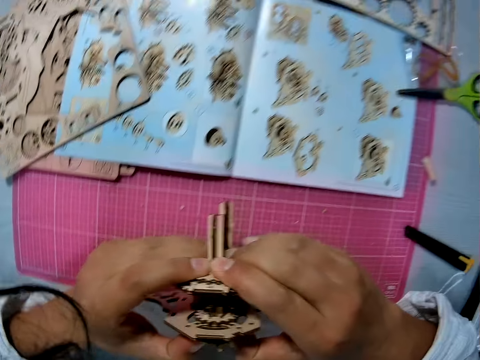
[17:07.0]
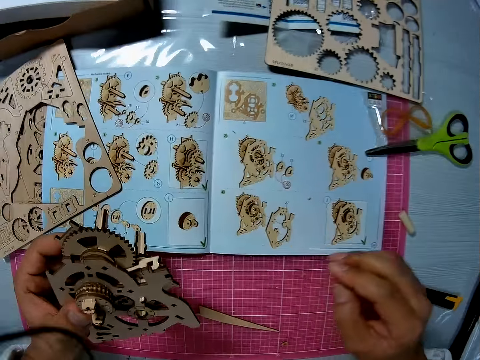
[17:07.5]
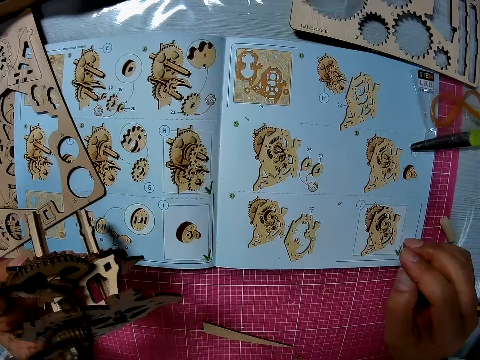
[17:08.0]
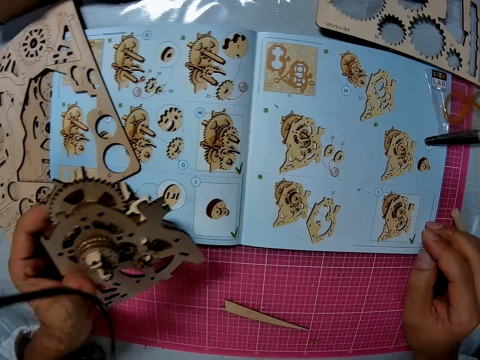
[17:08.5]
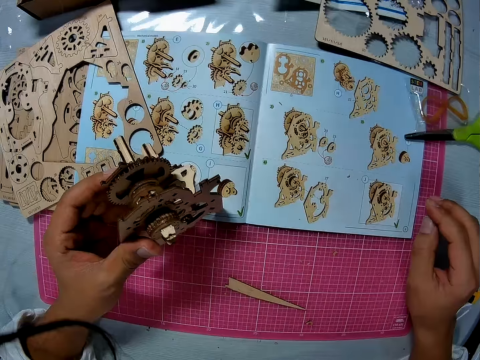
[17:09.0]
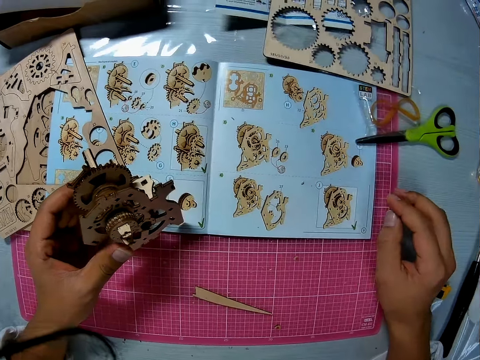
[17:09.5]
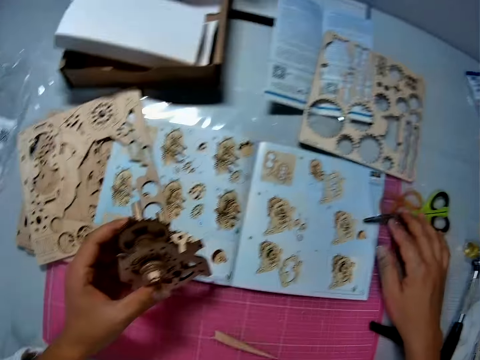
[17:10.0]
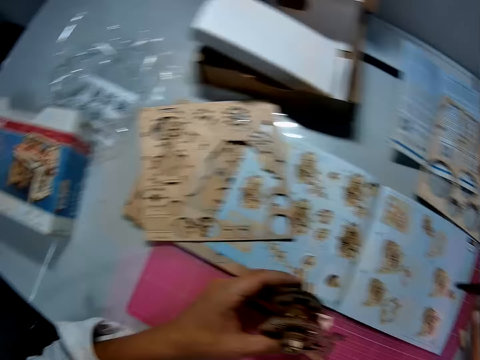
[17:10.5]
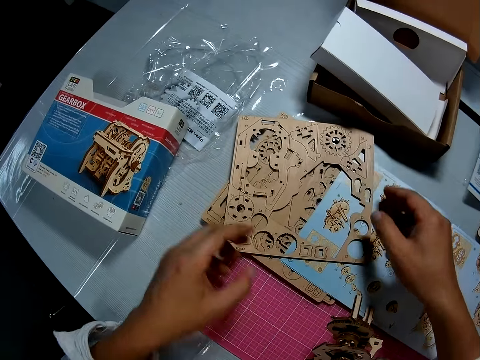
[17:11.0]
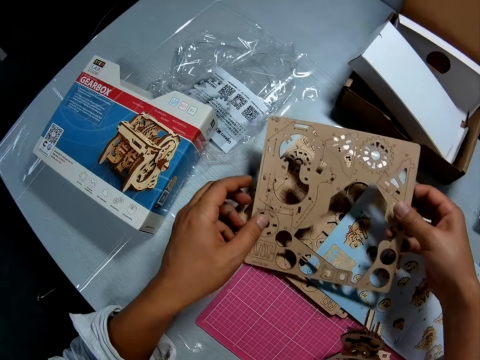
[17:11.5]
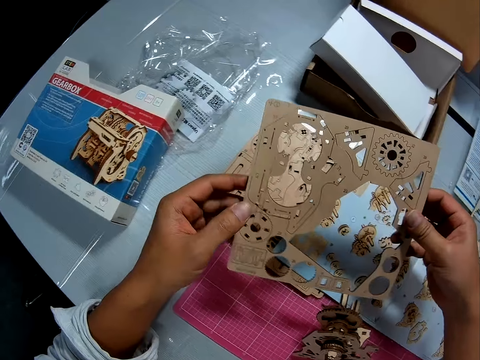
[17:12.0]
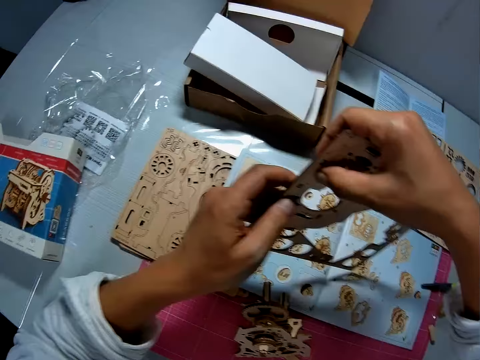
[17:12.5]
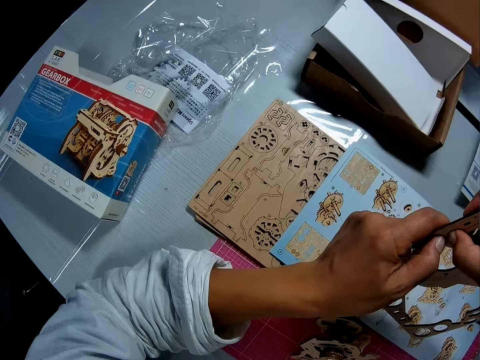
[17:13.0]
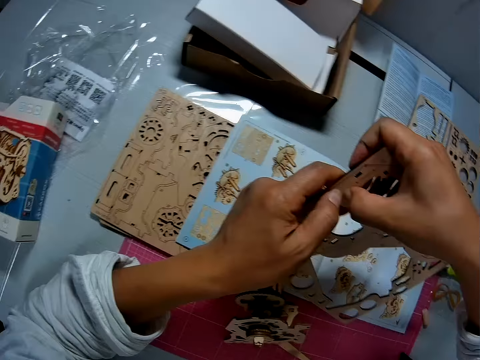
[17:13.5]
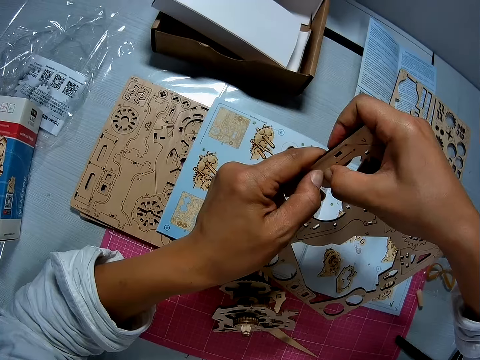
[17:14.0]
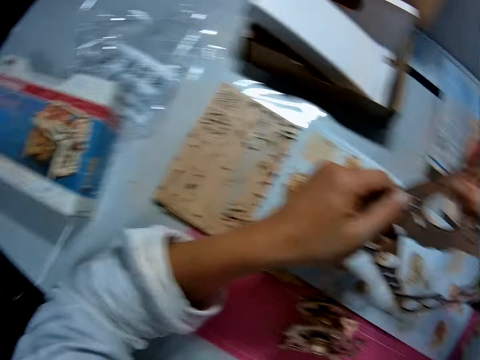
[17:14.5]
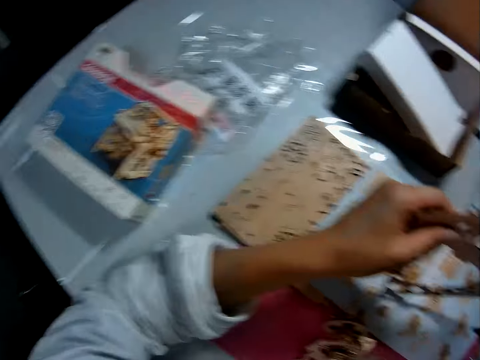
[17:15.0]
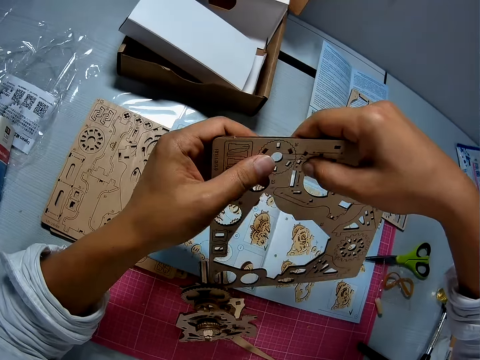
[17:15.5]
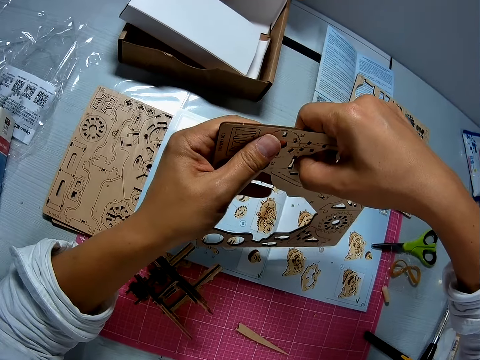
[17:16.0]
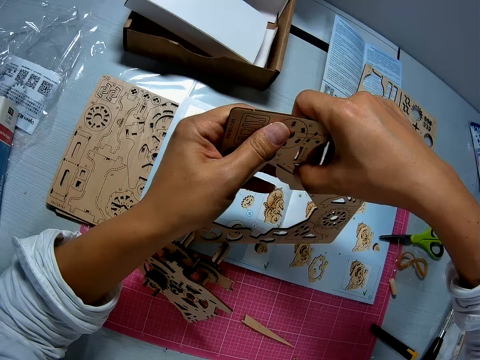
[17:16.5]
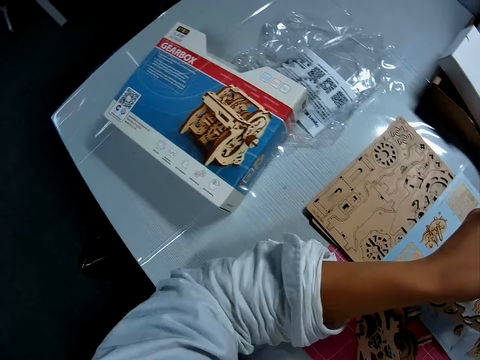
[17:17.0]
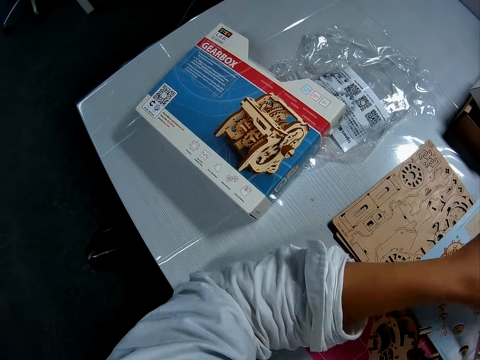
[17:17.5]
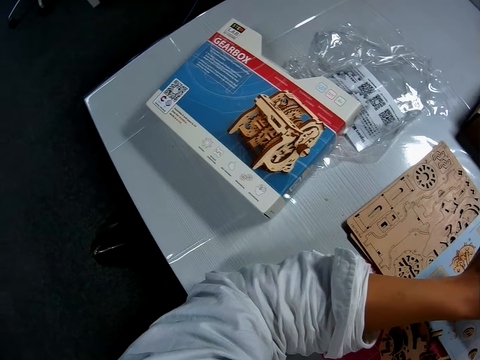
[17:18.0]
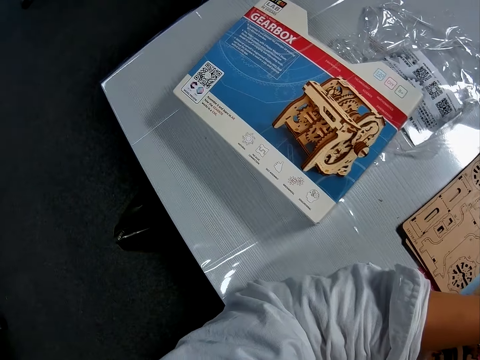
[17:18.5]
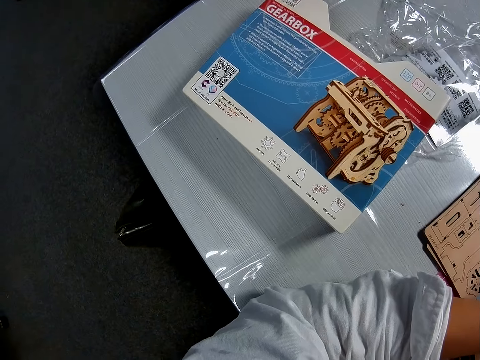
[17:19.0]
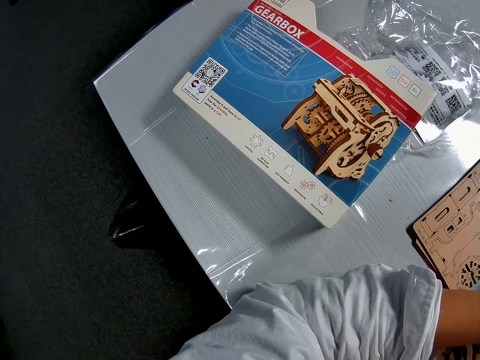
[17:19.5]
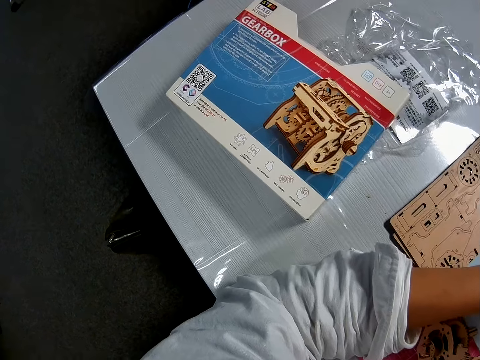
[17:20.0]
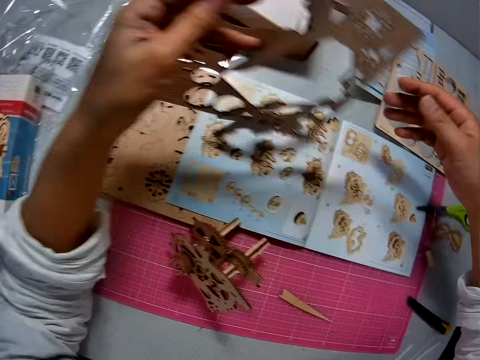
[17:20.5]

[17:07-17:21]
The camera wearer reads the sketch book. They drop the wooden part of the gear on the table. They pick up another wooden board from the table. They remove a pre cut part from the wooden box. They look at something.

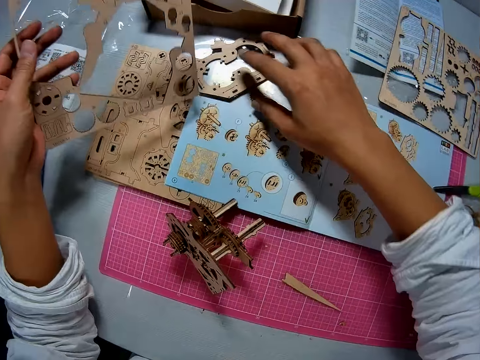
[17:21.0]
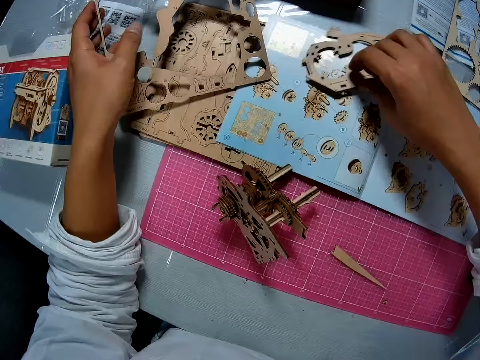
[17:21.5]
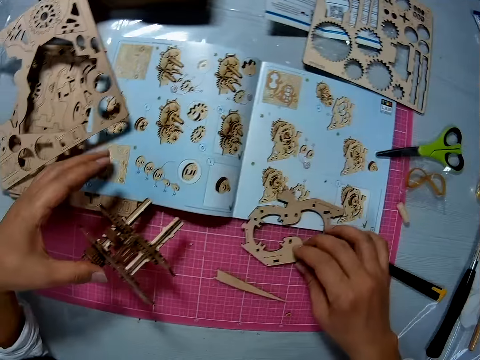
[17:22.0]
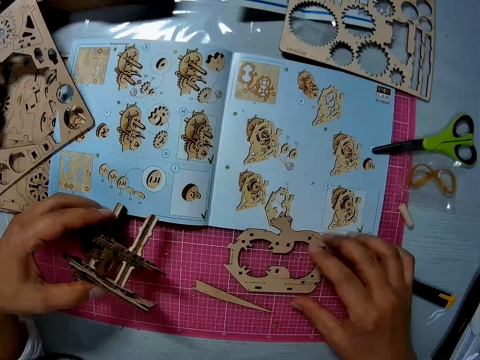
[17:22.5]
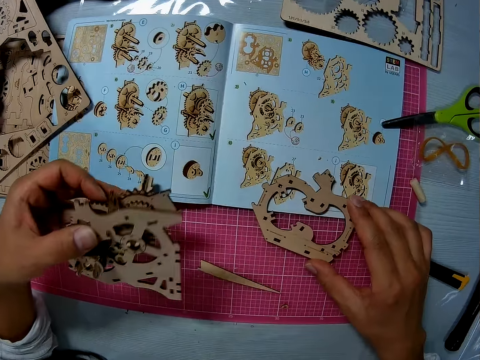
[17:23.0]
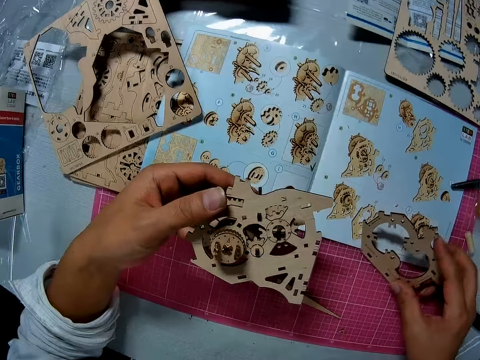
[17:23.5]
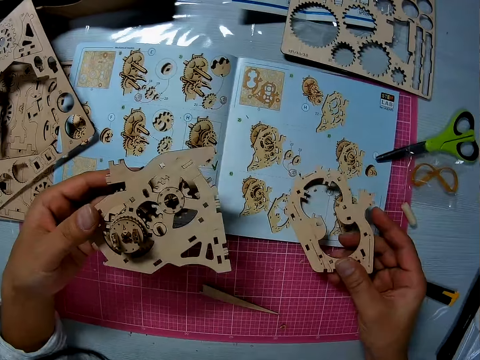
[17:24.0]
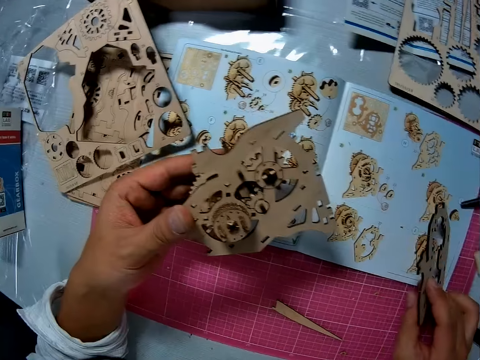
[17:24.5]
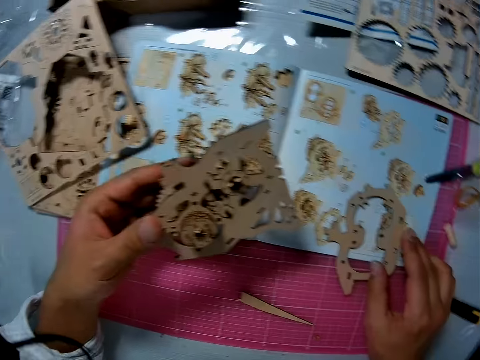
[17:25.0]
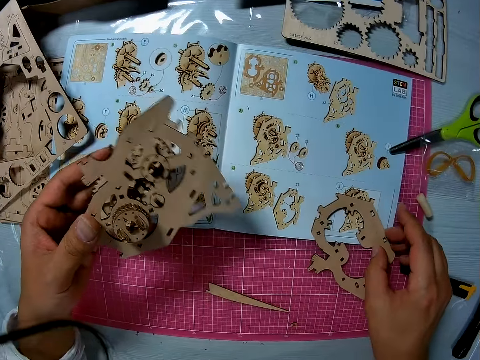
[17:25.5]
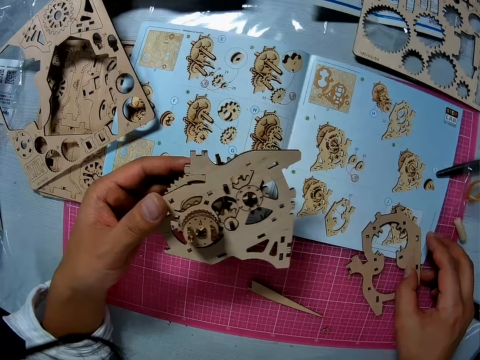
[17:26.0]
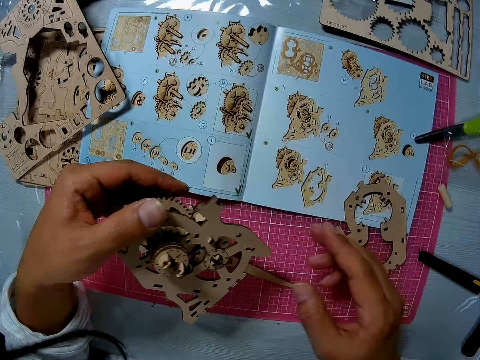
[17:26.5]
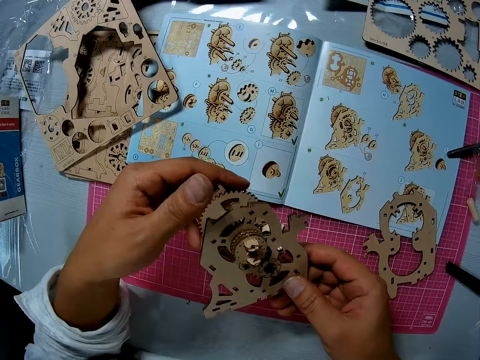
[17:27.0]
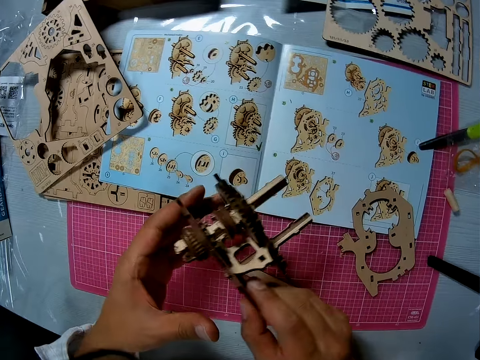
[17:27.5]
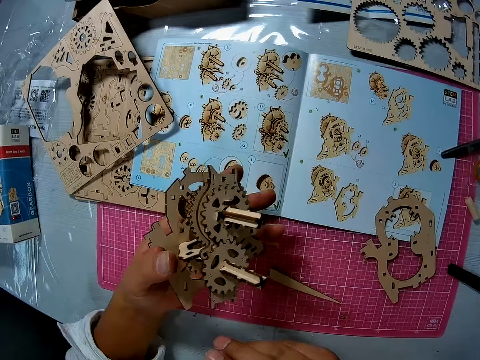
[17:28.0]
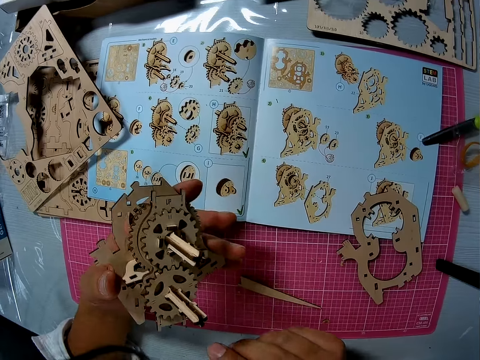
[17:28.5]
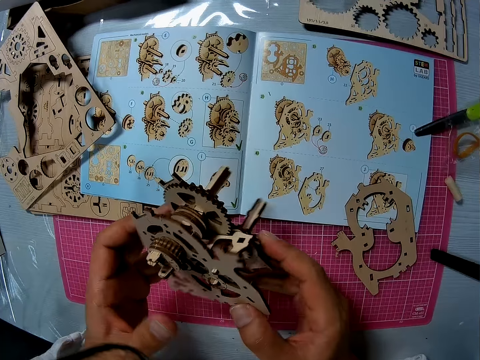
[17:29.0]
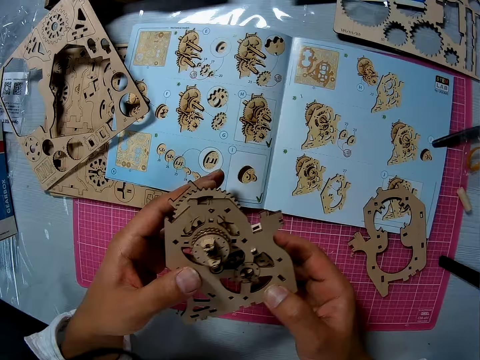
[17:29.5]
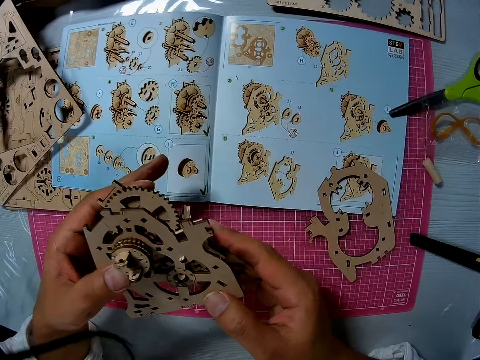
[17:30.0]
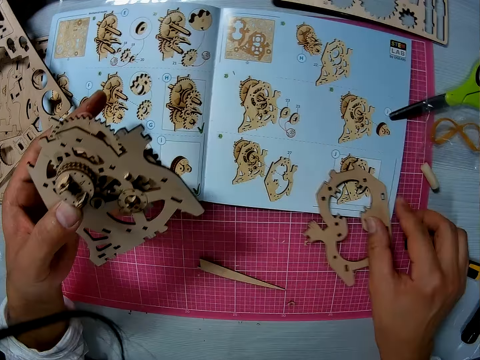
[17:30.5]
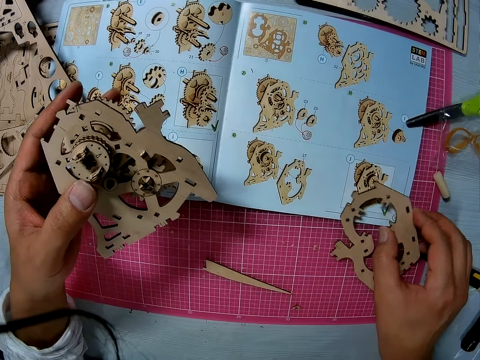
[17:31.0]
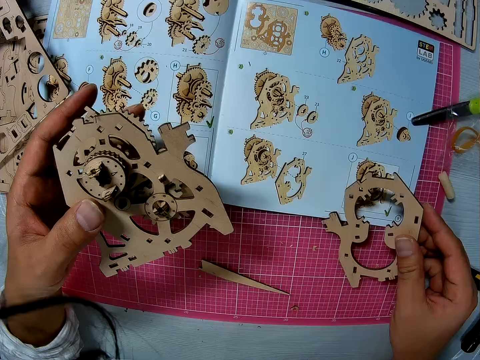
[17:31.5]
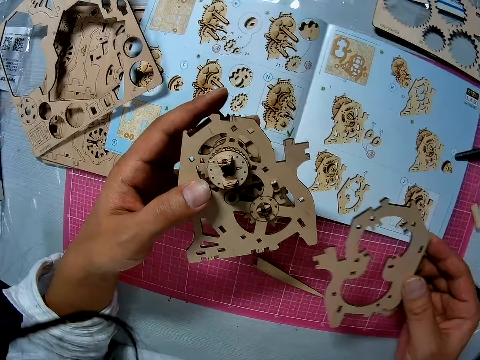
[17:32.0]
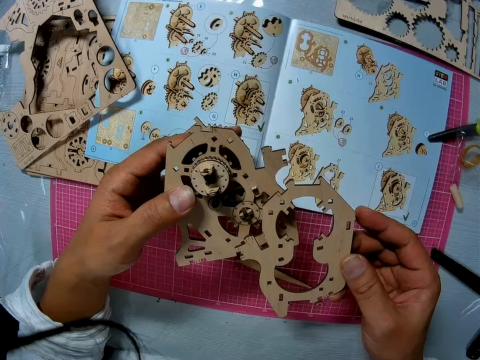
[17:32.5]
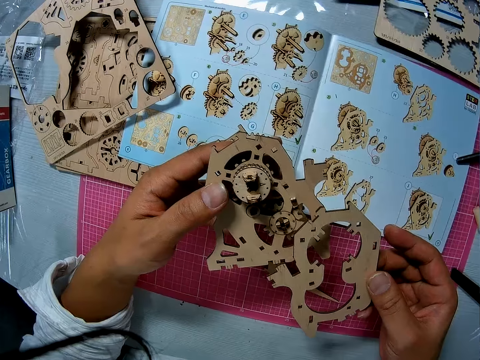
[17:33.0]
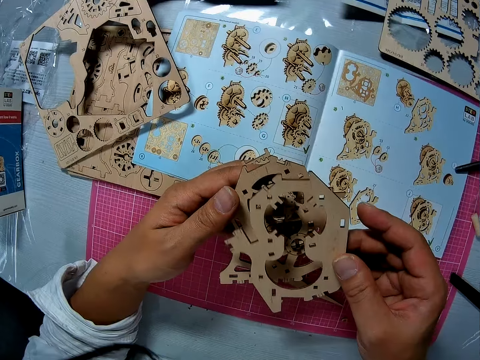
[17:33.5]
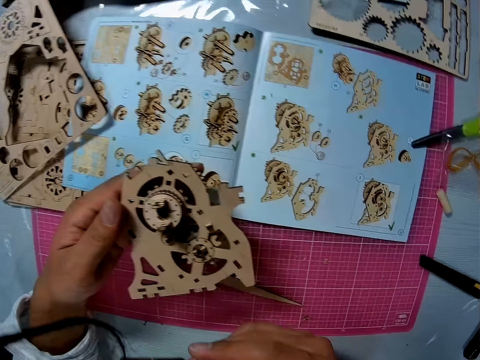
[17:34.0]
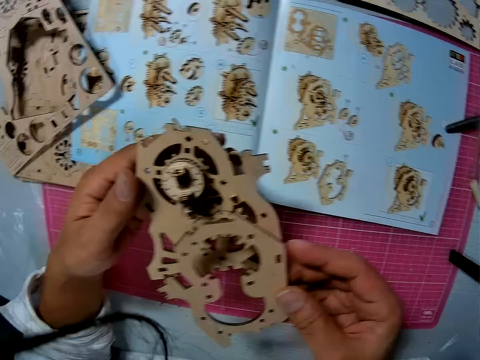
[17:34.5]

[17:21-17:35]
The camera wearer picks up a pre-cut part of the gear box from the paper on the table. They drop the pre-cut part on the paper on the table. They turn the pre-cut part around on the paper on the table. They pick up the pre-cut part of the gear box from the paper on the table.
